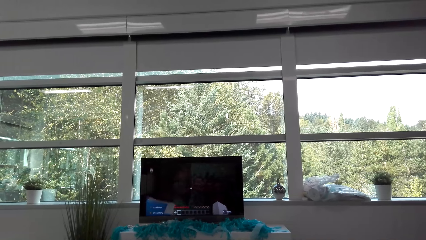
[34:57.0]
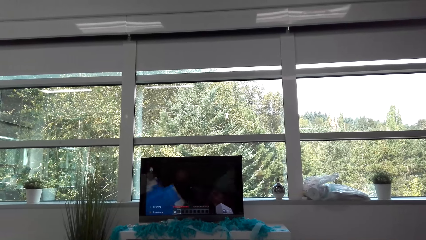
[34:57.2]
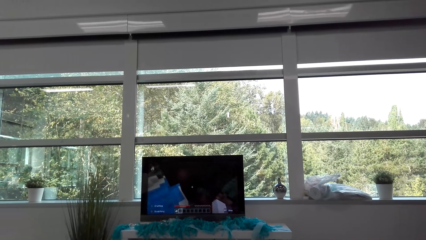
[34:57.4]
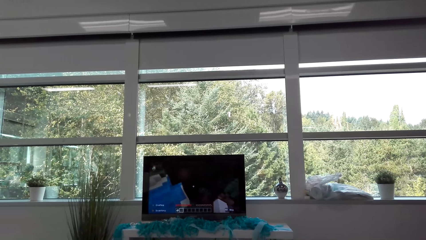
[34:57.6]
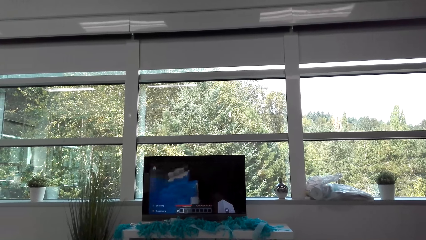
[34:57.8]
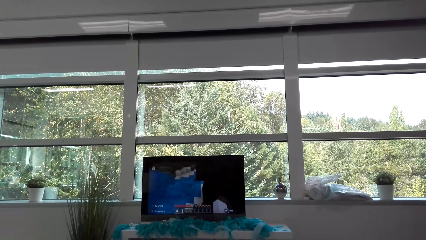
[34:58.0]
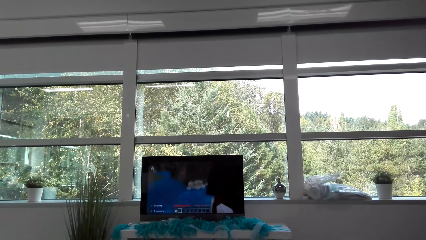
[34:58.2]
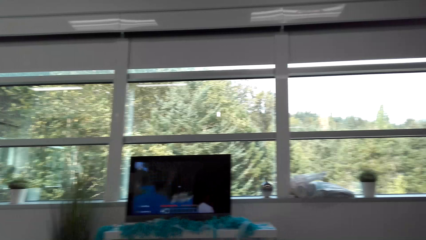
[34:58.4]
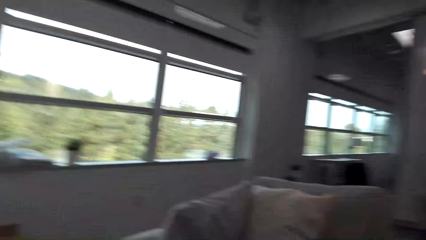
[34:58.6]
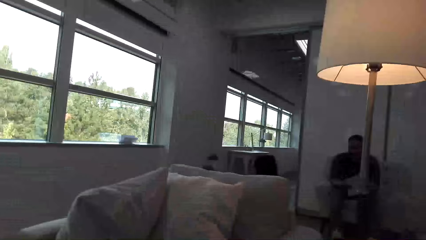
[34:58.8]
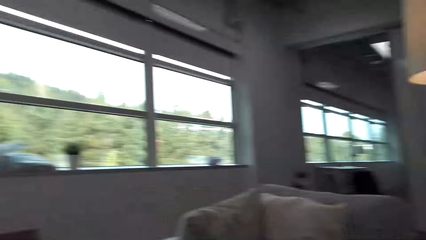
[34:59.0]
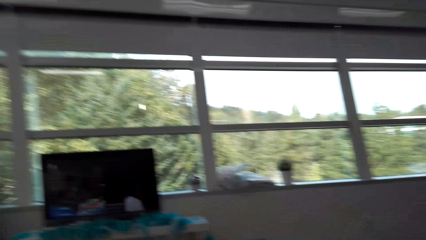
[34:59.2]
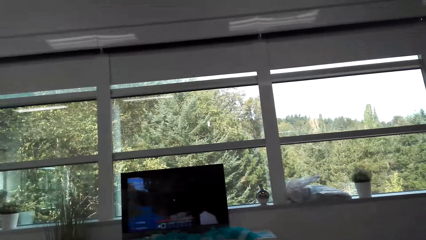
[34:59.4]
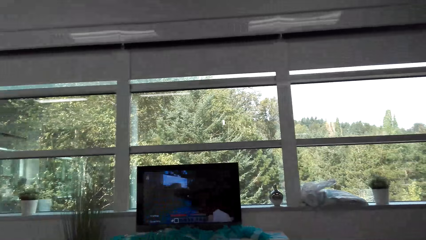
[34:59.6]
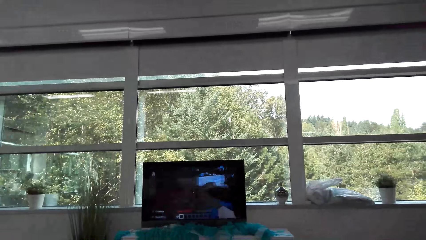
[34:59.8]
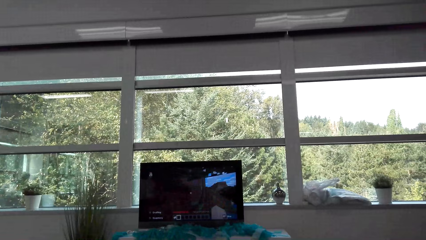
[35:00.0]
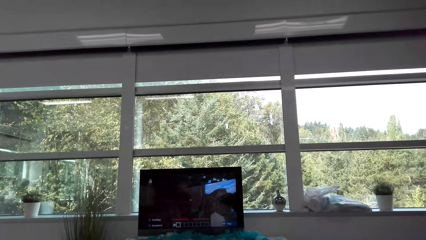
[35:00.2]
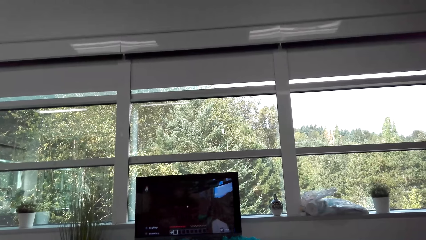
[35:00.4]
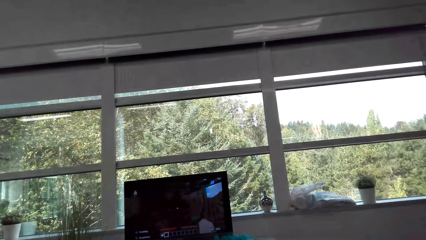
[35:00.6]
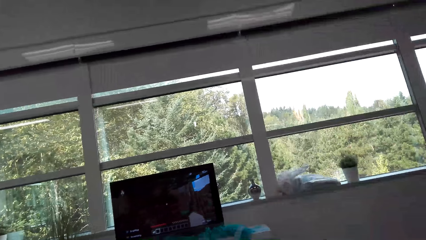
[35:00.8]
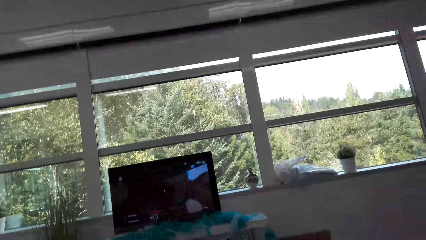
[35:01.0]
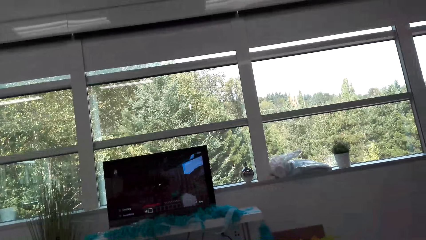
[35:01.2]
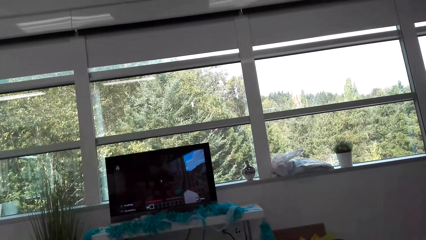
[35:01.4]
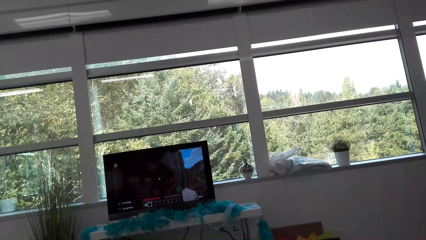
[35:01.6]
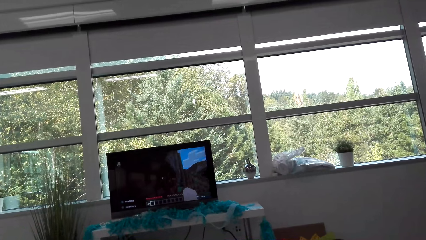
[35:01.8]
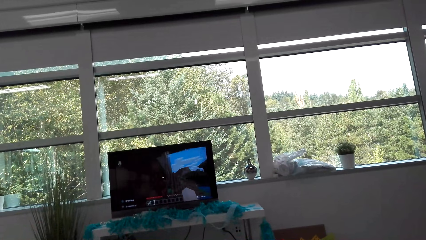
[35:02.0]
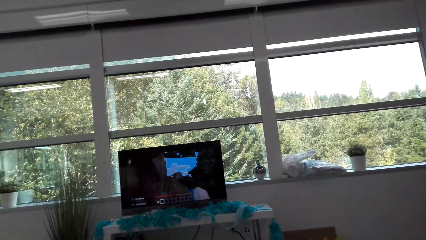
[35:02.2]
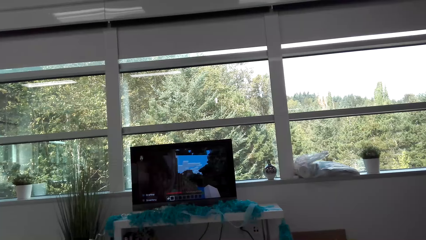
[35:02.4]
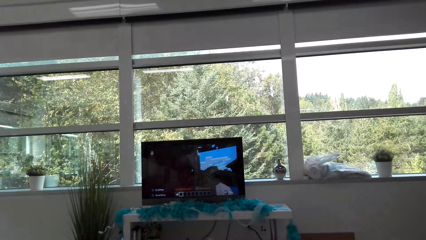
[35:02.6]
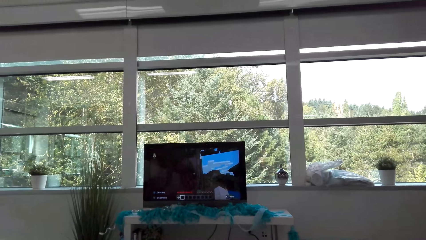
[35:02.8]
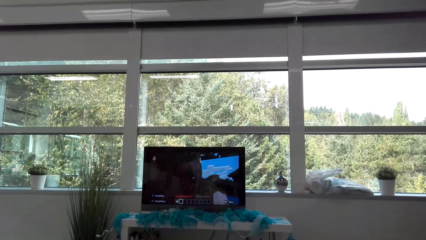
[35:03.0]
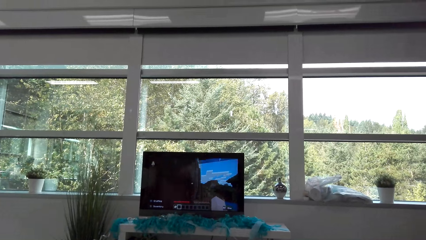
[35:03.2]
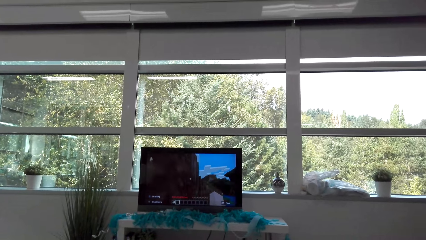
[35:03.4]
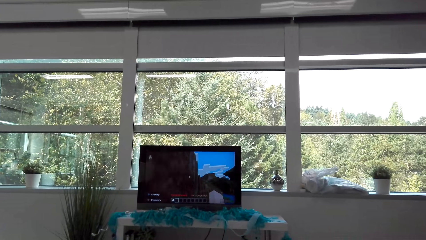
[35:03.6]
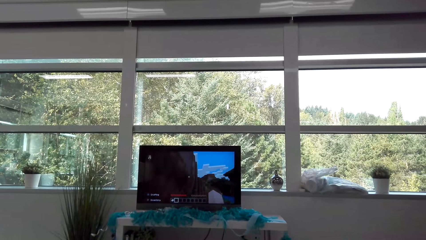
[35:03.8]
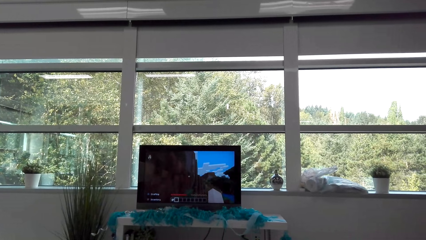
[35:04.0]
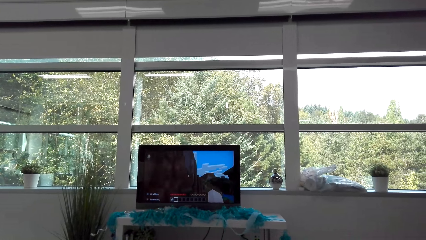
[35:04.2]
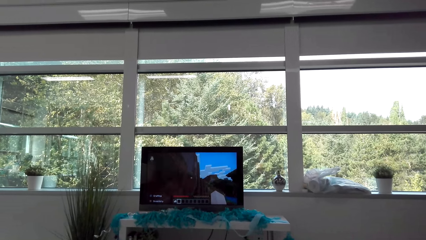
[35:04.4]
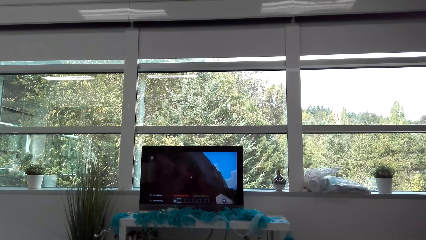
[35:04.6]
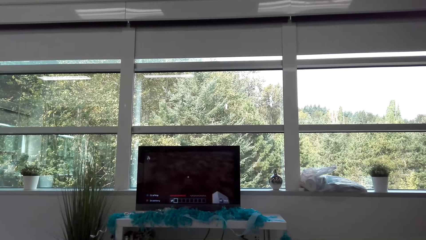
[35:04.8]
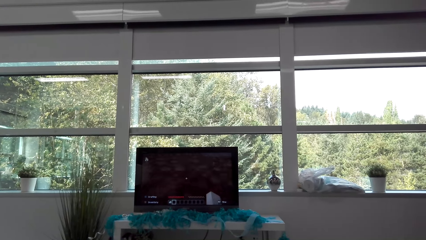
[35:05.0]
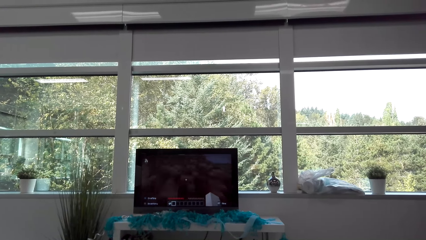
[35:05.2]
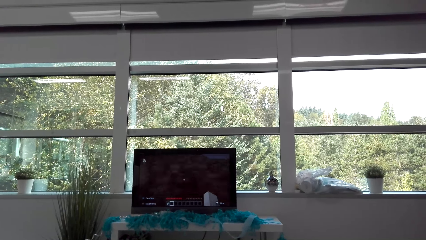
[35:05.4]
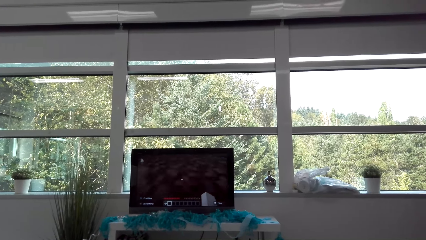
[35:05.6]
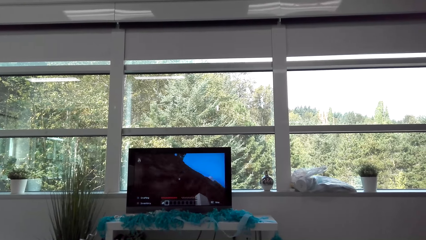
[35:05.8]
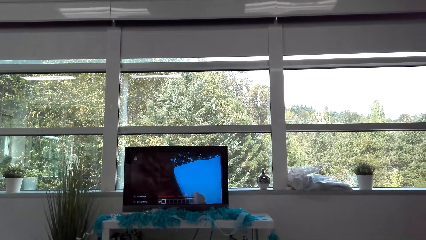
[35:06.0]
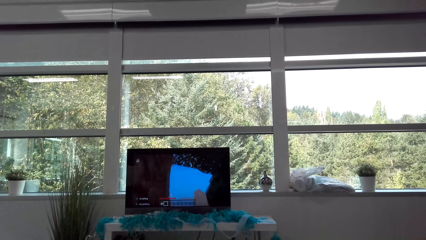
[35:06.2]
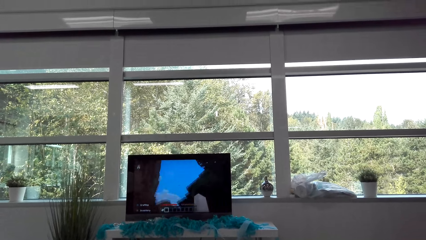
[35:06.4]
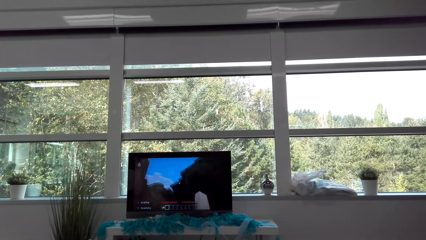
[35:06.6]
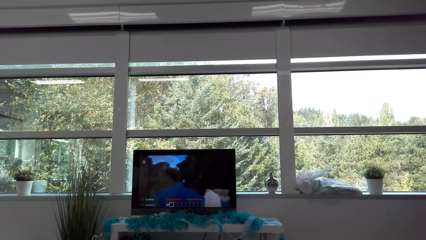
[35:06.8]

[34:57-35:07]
The camera wearer looks around. They play a video game.

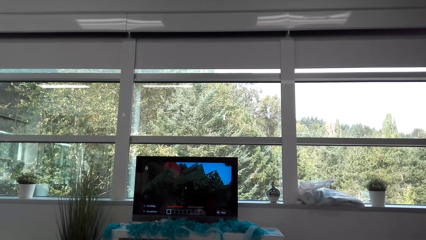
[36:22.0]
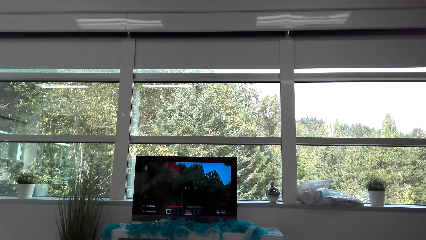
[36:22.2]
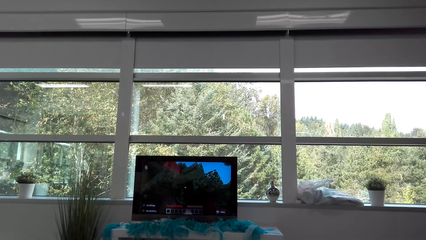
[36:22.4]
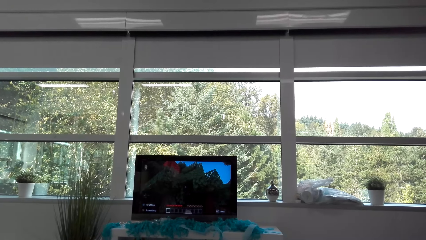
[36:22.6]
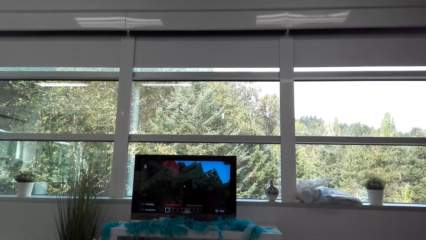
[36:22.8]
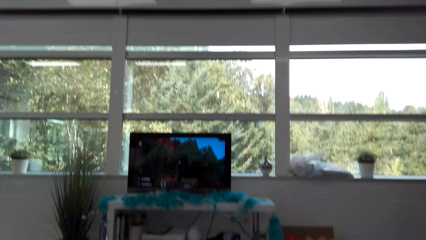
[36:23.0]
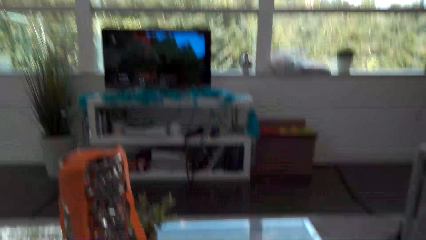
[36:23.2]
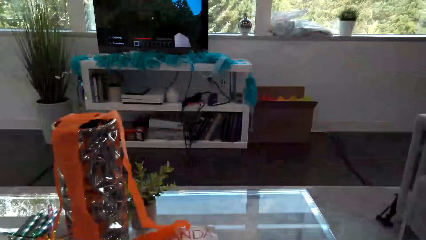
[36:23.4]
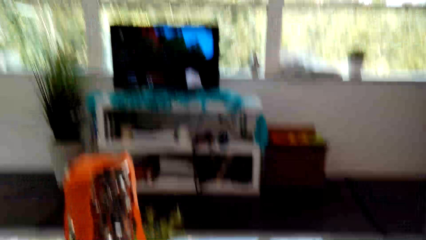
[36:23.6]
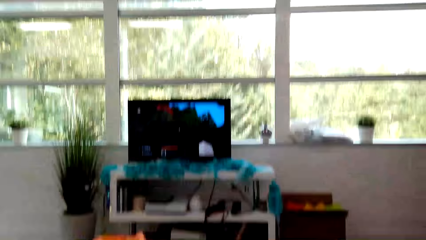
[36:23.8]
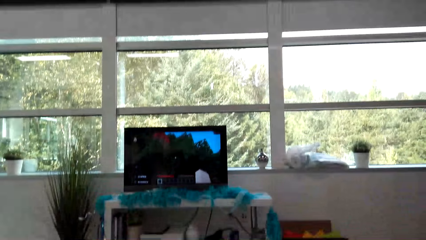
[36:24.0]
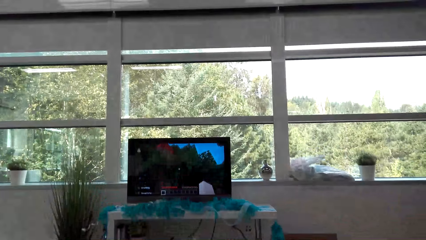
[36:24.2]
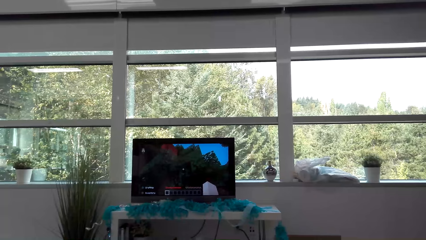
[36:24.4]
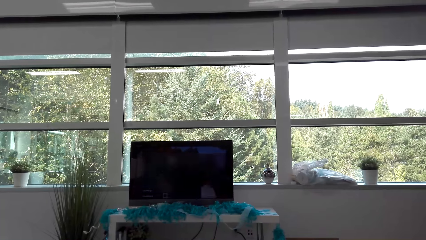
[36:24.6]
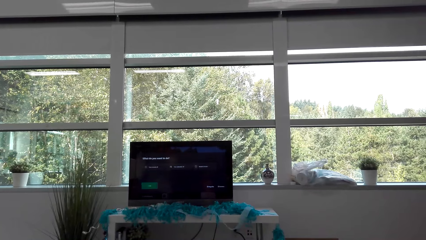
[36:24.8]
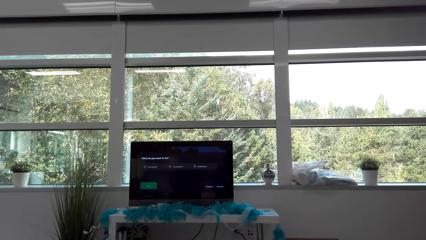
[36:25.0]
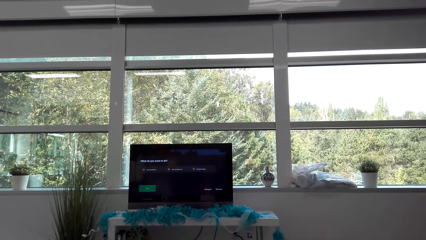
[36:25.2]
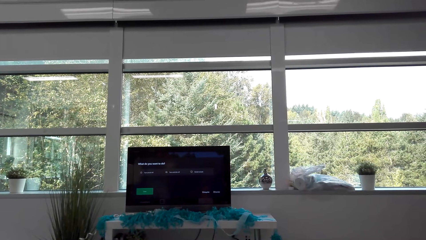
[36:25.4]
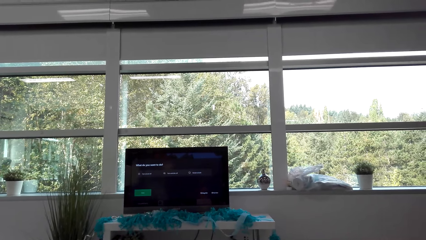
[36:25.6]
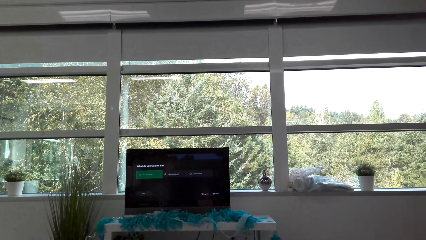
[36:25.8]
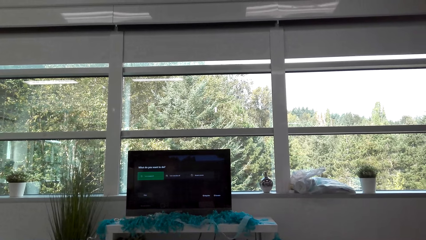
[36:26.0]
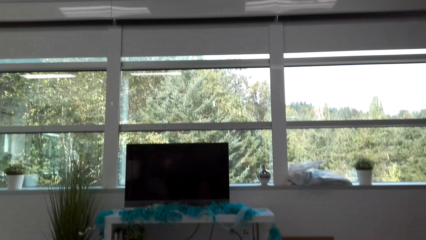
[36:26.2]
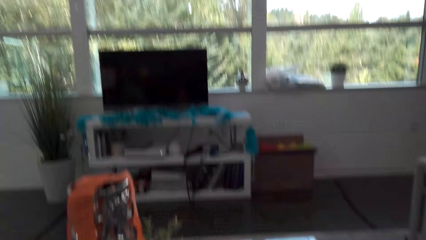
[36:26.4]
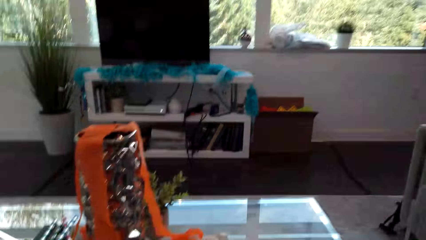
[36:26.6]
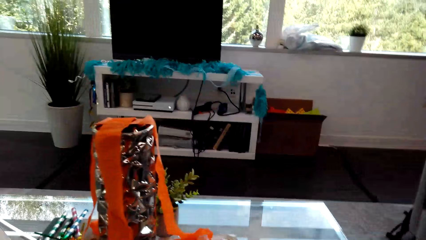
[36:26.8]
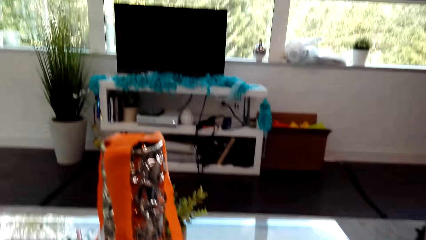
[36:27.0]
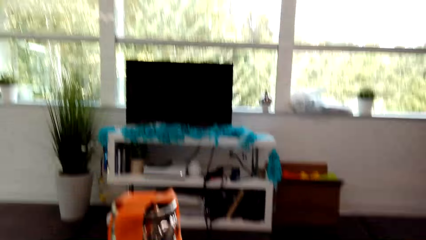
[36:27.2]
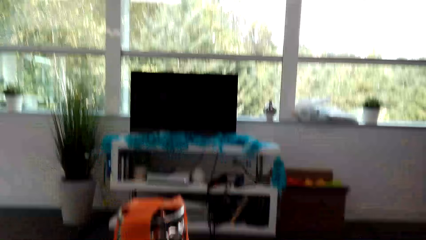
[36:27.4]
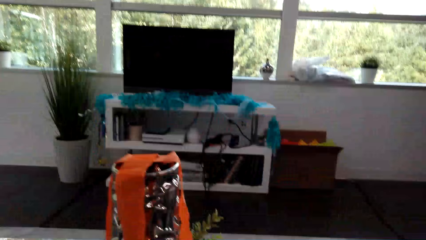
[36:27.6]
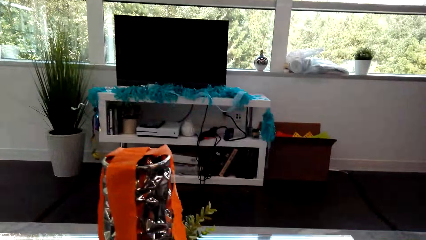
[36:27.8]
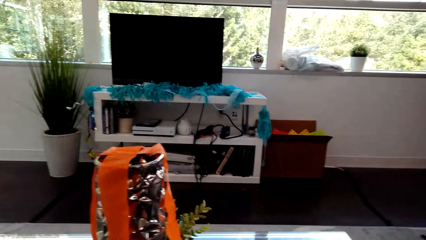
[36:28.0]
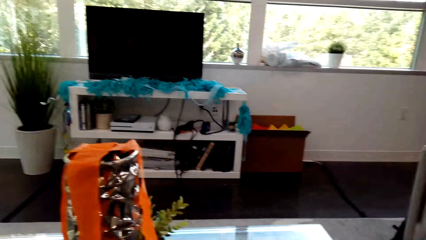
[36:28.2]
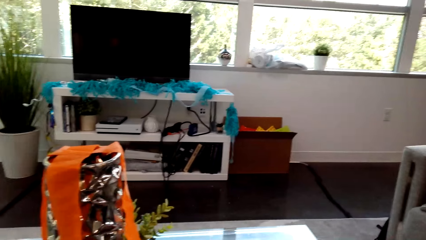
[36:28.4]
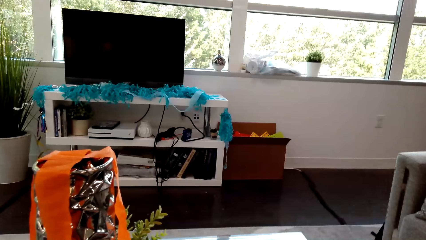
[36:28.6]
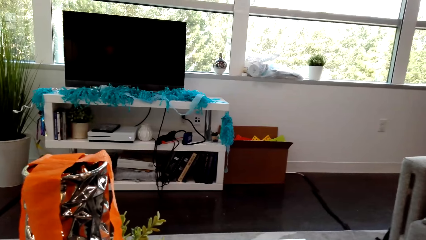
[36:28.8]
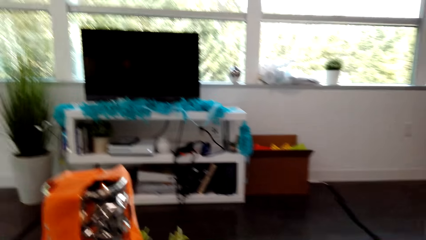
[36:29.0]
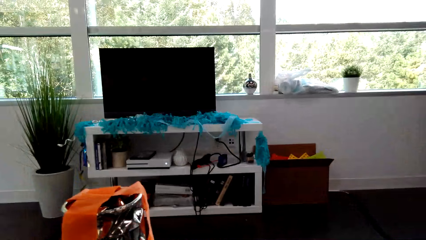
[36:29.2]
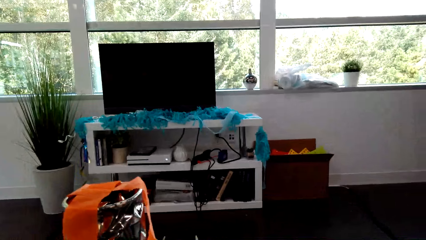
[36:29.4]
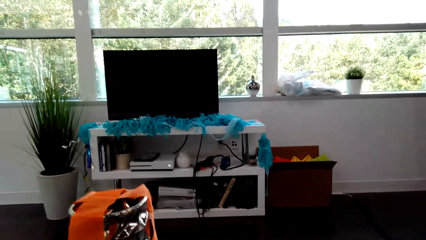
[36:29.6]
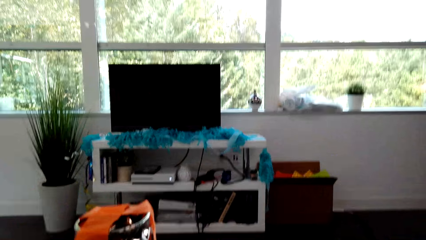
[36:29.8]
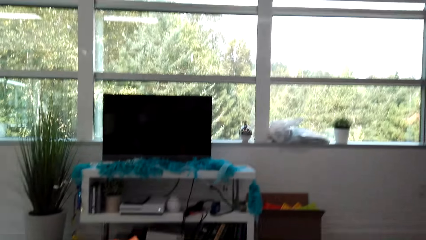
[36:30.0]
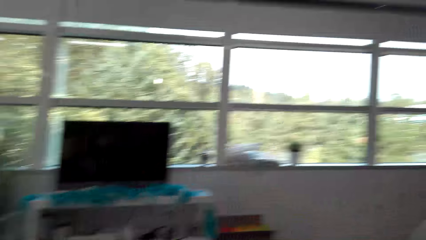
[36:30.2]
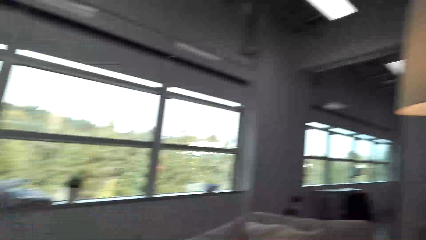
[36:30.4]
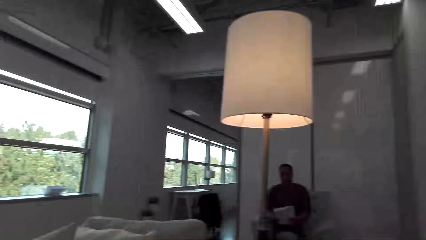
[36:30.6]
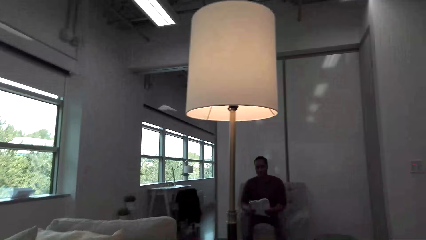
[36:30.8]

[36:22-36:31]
The camera wearer looks around. They look at the table. They look around.
